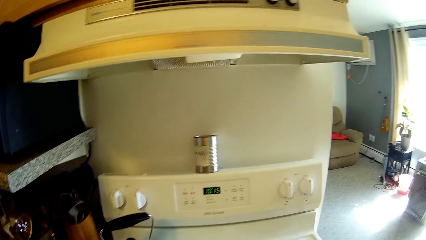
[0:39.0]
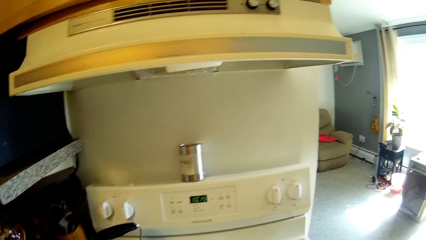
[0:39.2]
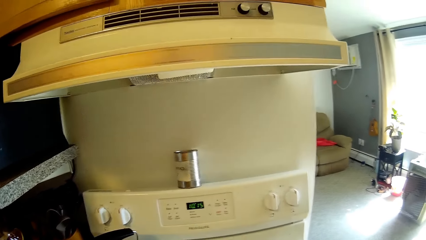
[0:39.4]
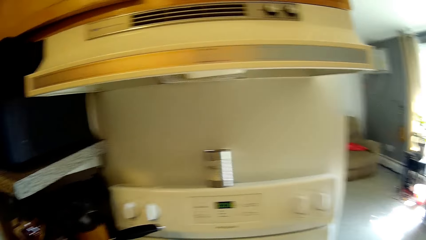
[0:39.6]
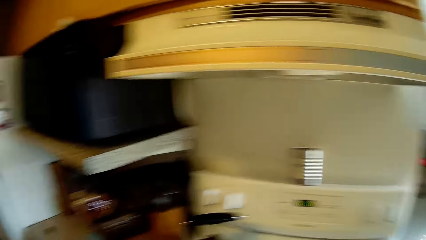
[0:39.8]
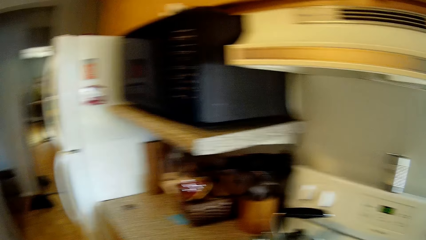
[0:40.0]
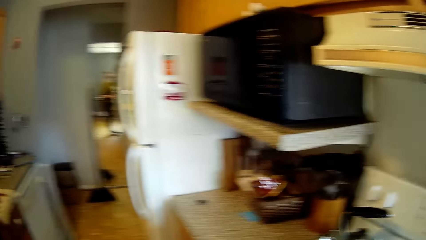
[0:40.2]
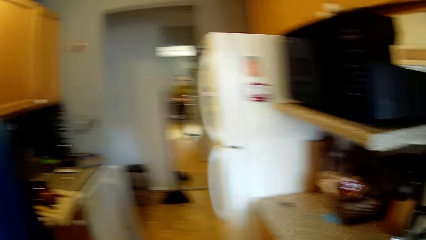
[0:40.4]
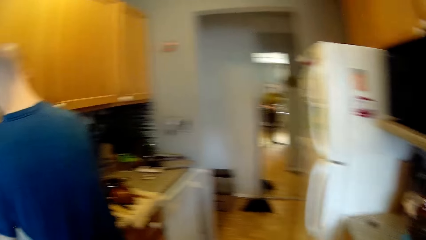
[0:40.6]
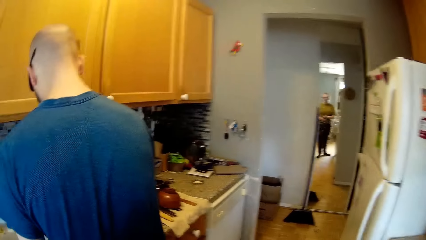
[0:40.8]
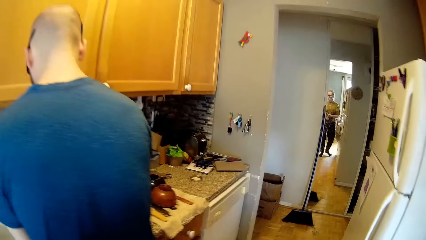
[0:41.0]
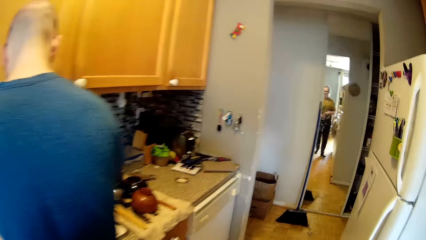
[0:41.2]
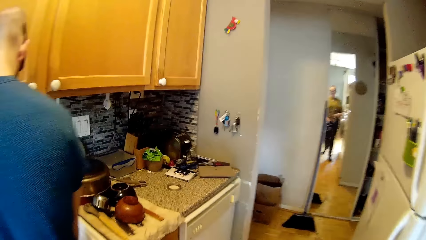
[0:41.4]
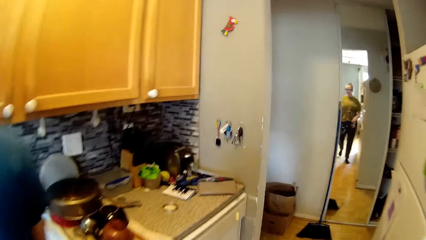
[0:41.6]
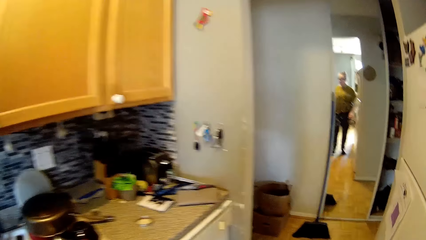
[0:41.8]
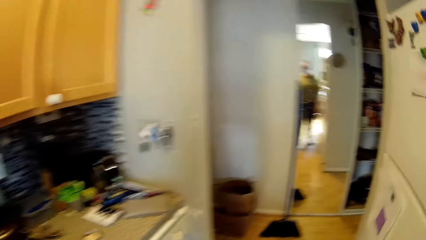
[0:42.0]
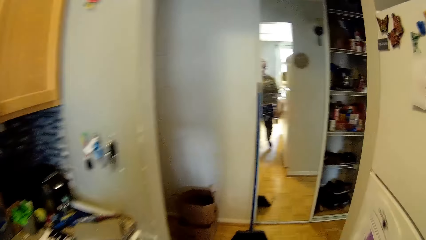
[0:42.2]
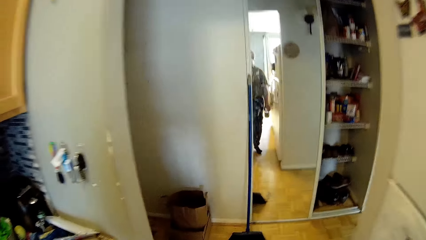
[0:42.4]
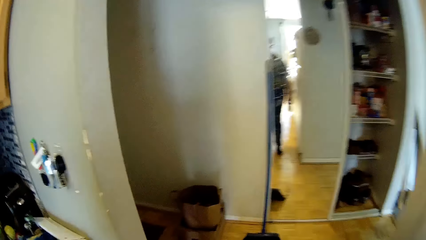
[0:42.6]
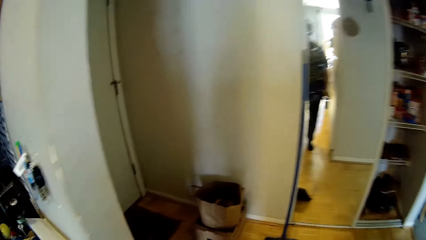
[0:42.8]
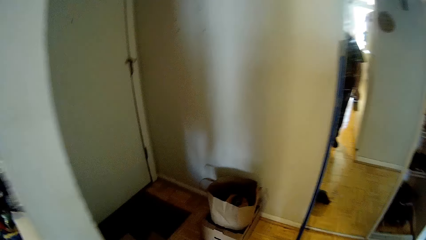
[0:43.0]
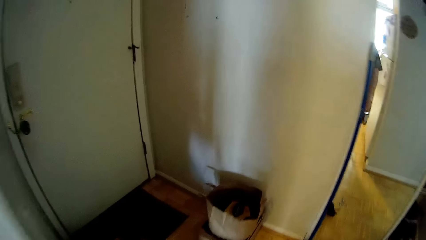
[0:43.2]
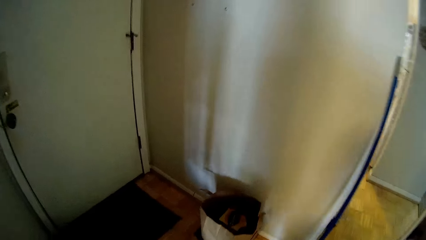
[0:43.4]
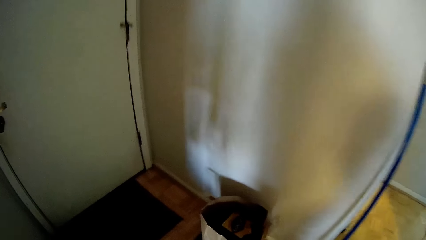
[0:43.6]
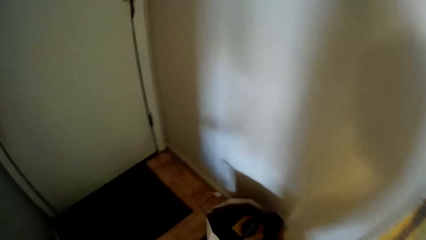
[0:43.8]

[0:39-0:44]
The camera wearer moves around the kitchen. They interact with the man in the kitchen. They walk to the passage in the apartment.

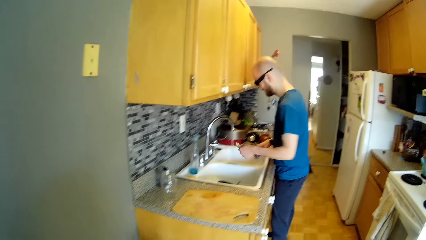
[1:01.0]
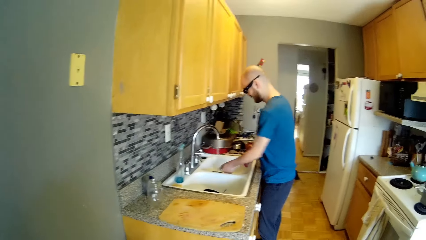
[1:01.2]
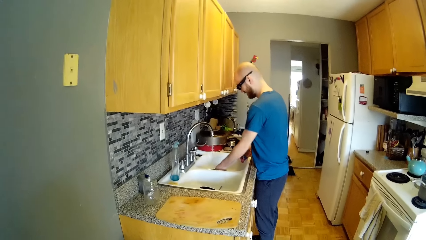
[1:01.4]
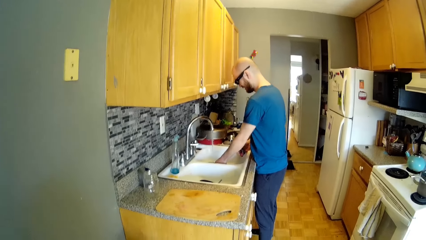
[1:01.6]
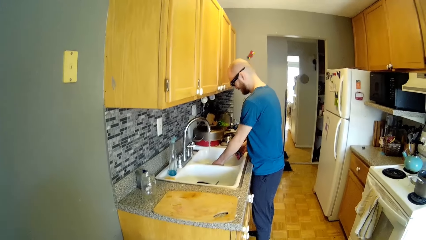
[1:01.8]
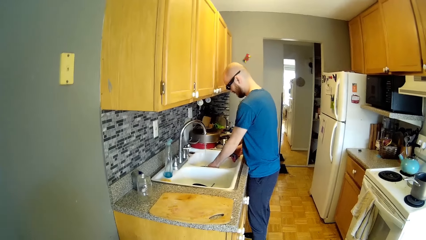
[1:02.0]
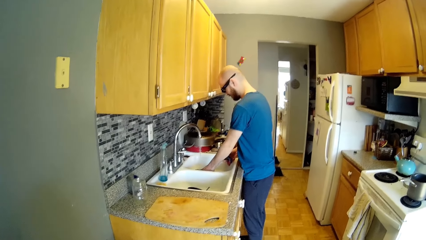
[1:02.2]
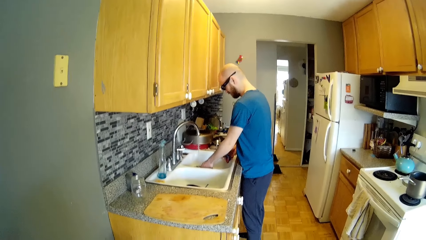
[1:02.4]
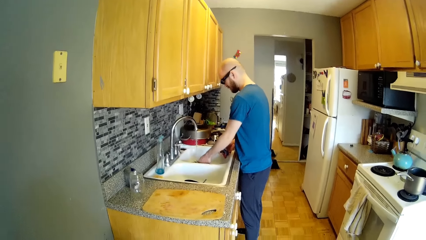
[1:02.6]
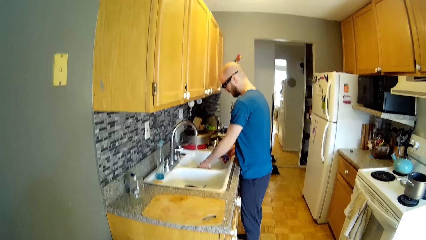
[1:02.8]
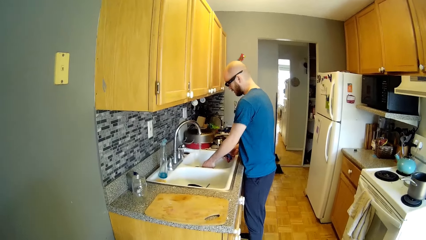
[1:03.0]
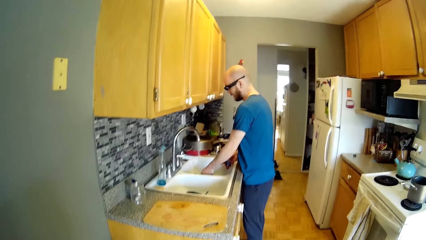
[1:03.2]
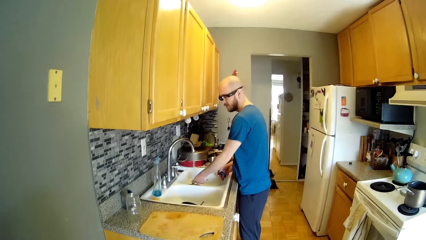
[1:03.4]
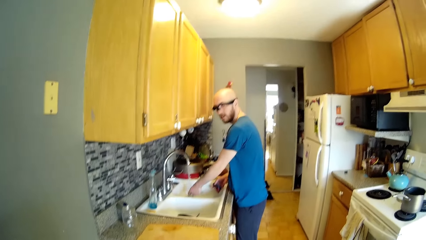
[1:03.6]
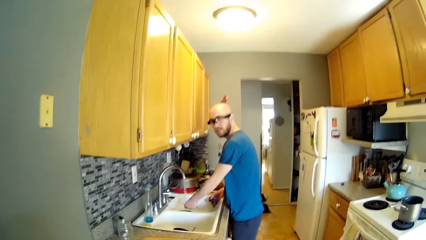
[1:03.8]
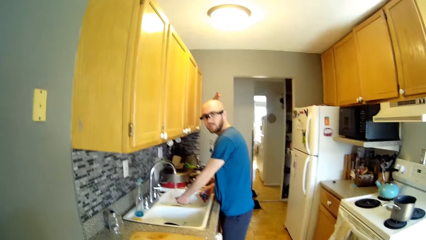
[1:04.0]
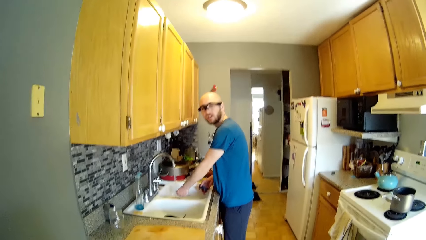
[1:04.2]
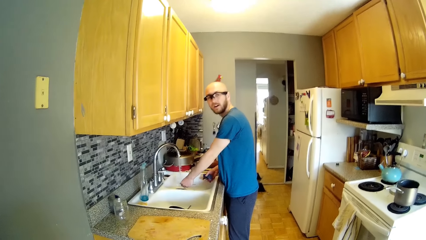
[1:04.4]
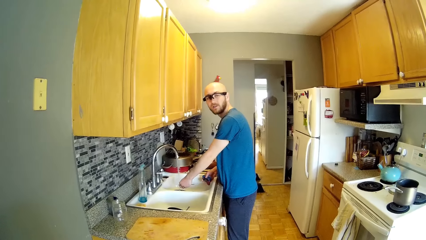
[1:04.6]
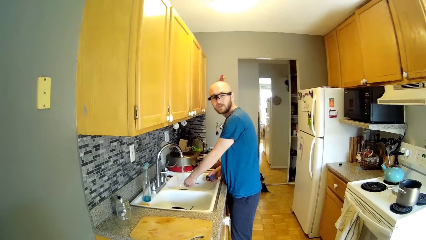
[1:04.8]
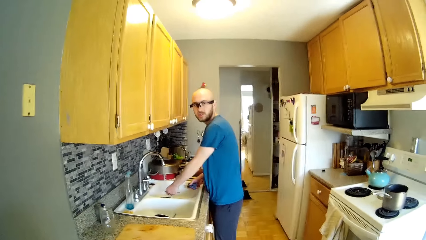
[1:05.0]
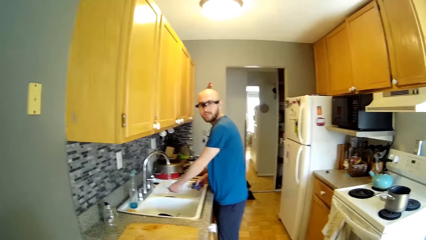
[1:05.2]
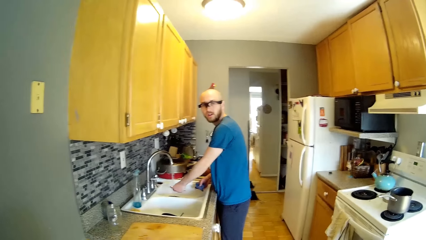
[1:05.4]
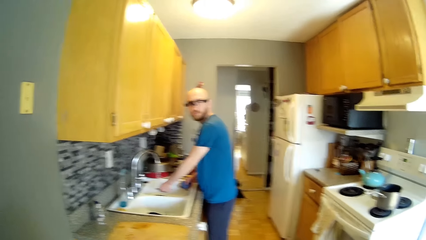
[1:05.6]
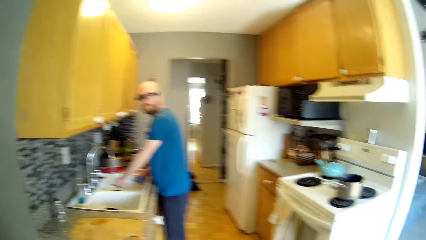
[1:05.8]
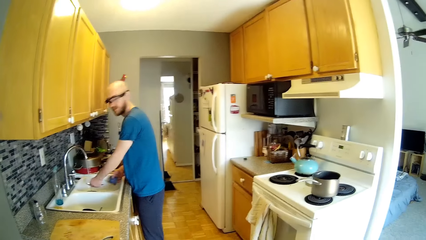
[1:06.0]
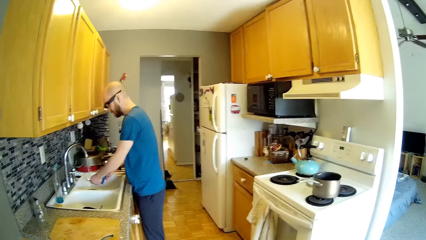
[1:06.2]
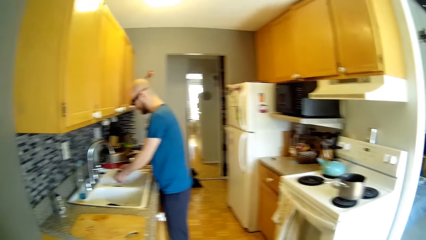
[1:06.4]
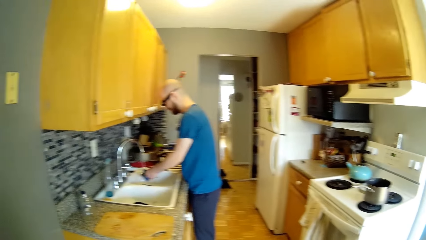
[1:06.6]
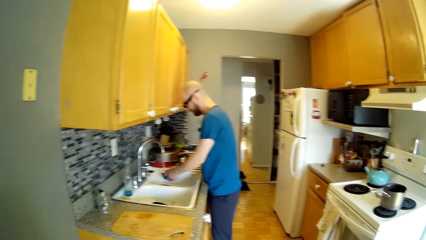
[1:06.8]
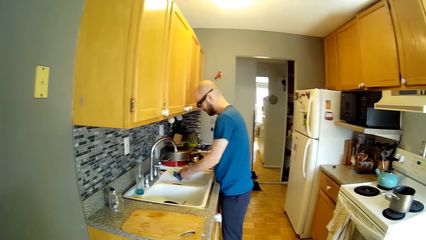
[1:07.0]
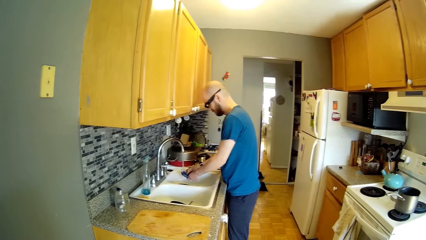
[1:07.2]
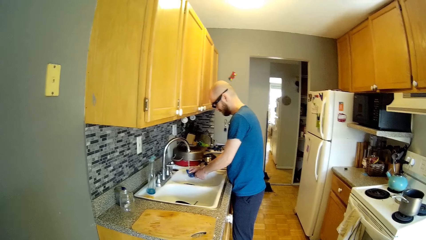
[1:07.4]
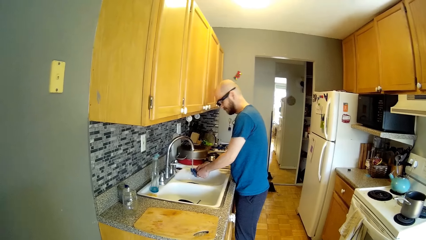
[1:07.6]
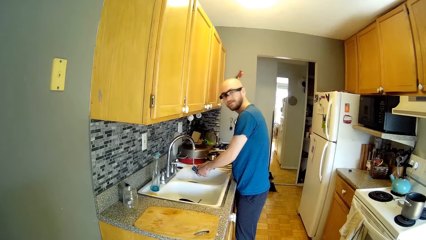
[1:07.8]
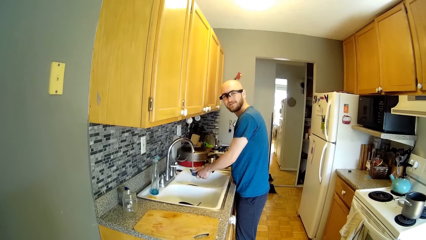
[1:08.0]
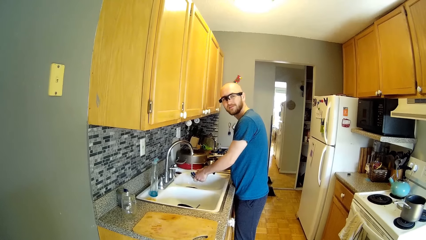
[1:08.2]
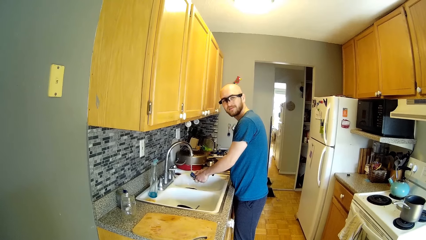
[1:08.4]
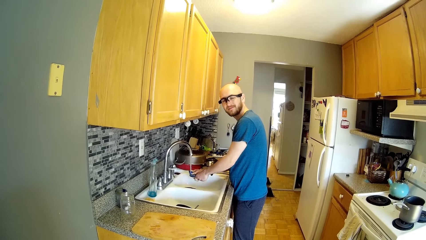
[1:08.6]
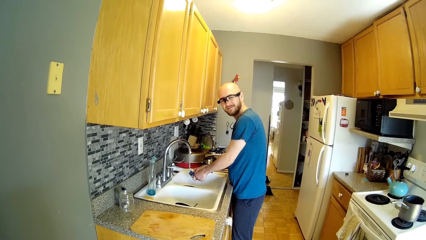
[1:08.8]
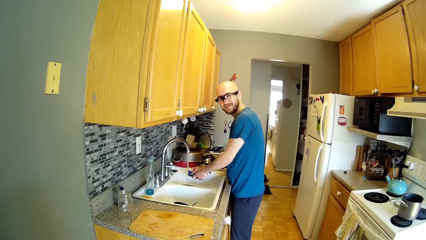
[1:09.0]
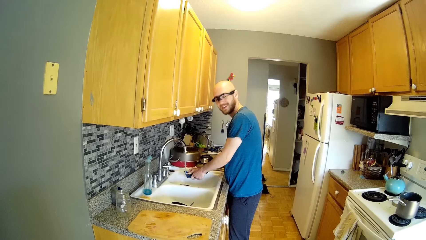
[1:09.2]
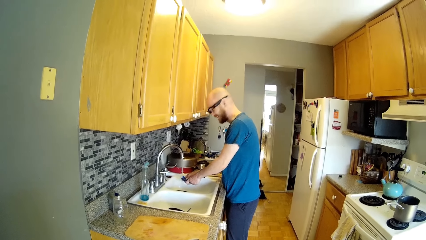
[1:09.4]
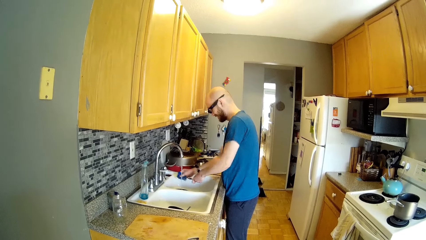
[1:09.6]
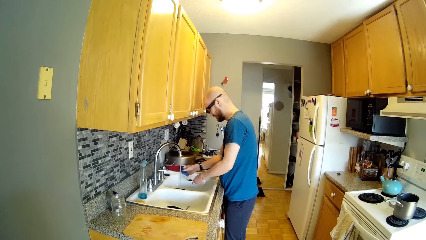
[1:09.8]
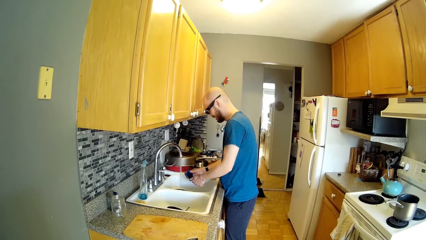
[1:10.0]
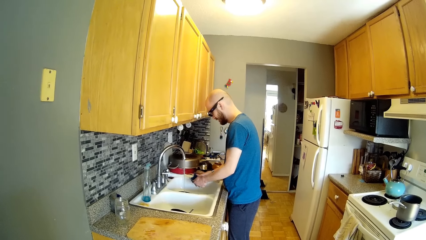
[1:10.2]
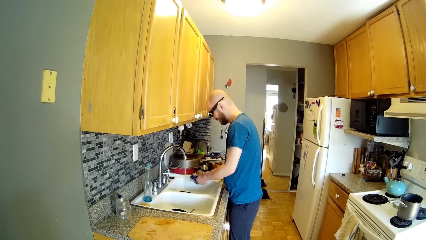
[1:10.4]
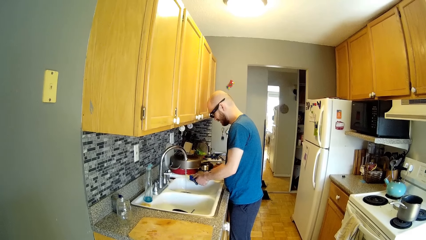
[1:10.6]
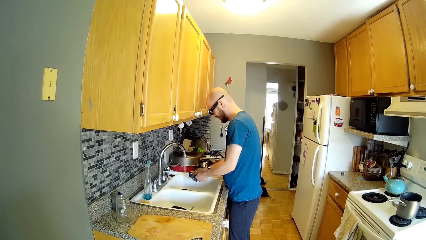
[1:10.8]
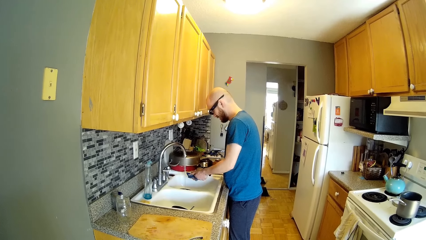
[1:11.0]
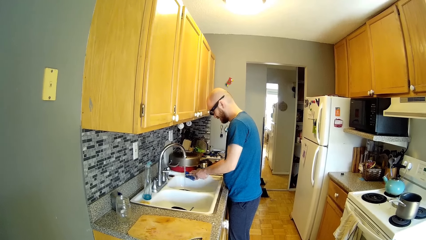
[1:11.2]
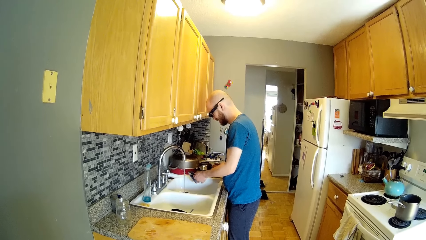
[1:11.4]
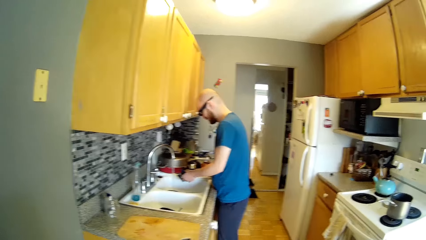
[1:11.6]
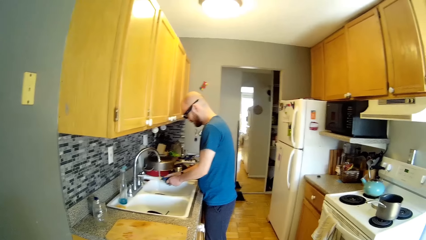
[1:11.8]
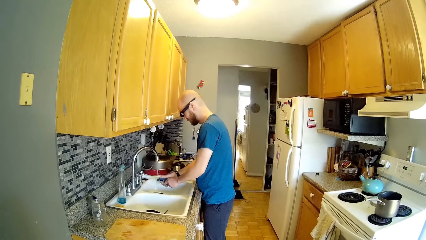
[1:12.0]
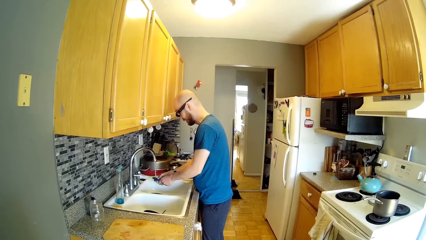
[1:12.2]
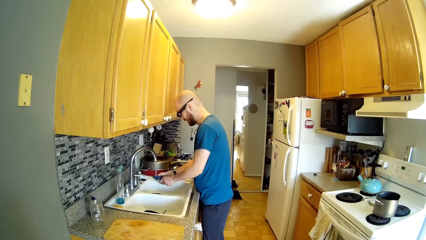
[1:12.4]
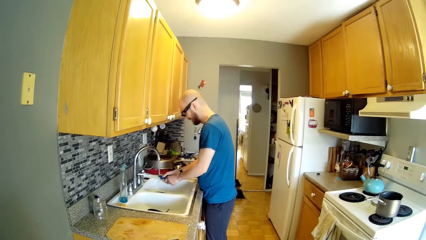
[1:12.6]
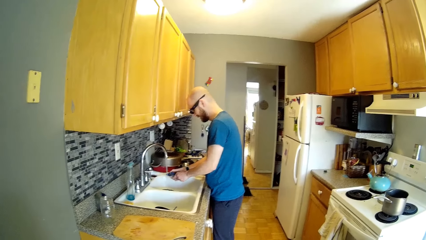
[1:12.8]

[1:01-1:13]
The man puts the spoon in water and washes the spoon in the sink with both hands. The man talks to the camera wearer. The camera wearer responds to the man. The man washes the spoon. The camera wearer converses with the man.
